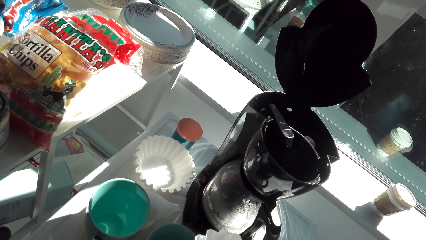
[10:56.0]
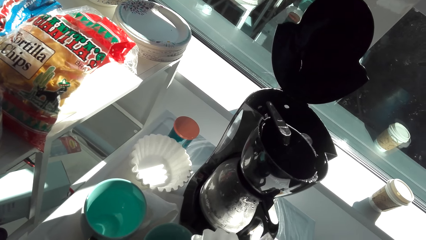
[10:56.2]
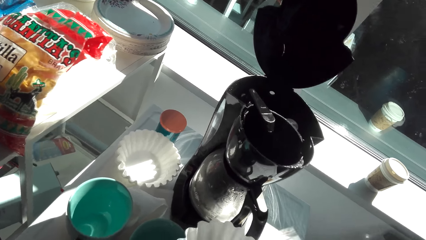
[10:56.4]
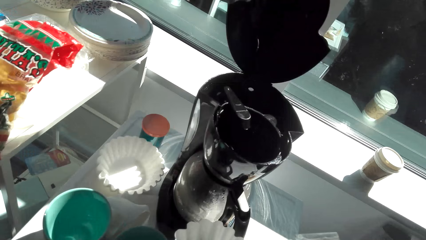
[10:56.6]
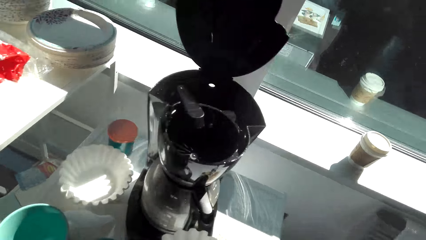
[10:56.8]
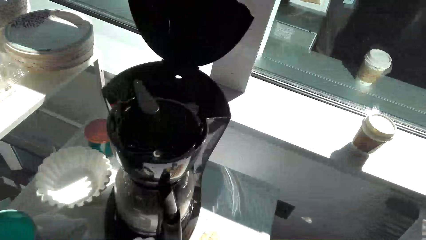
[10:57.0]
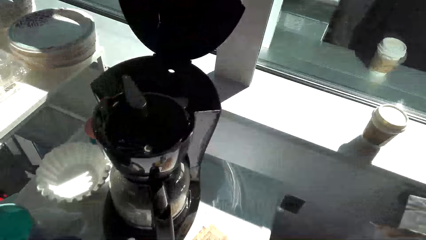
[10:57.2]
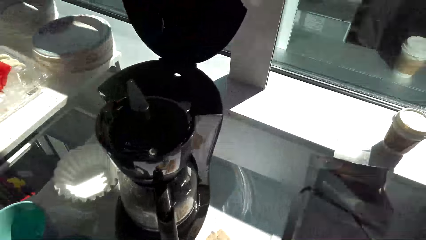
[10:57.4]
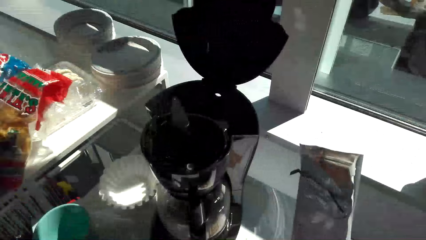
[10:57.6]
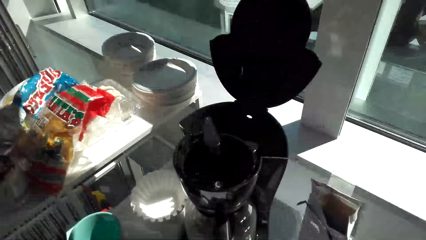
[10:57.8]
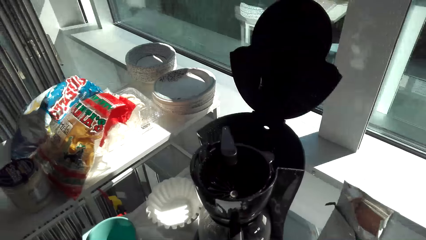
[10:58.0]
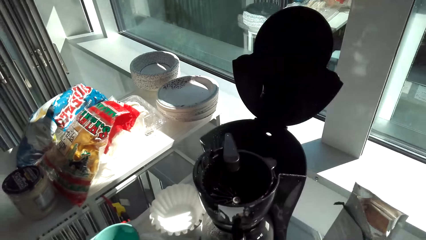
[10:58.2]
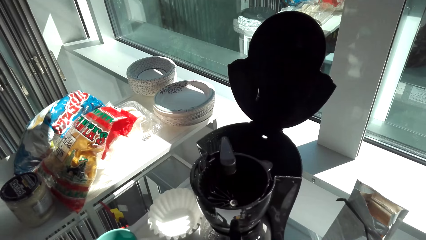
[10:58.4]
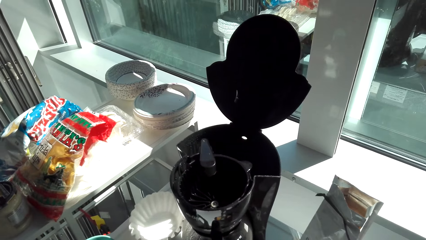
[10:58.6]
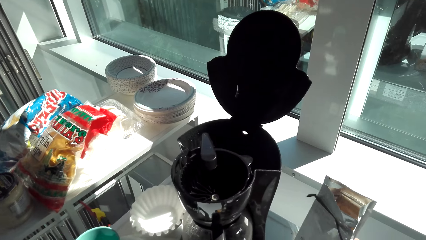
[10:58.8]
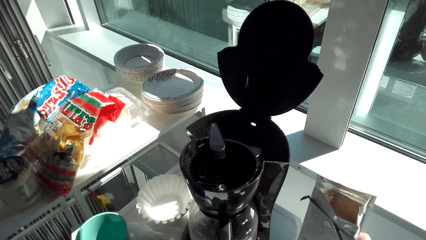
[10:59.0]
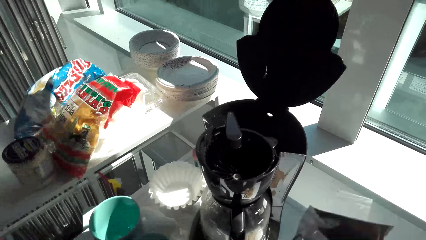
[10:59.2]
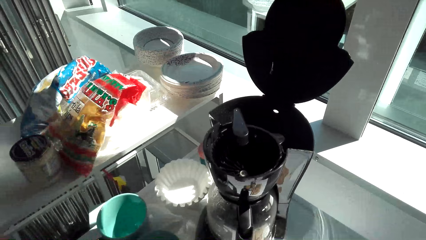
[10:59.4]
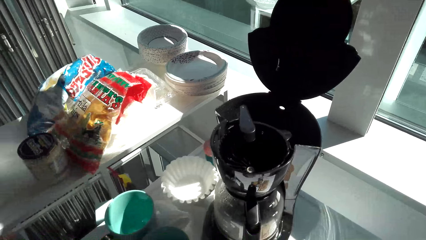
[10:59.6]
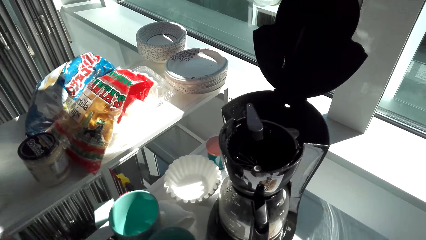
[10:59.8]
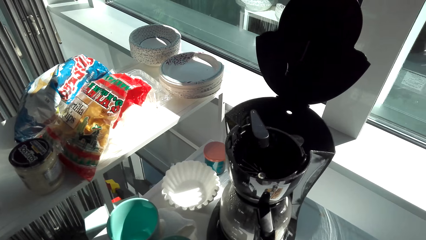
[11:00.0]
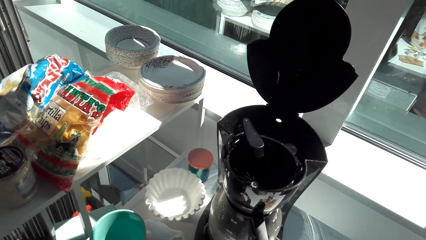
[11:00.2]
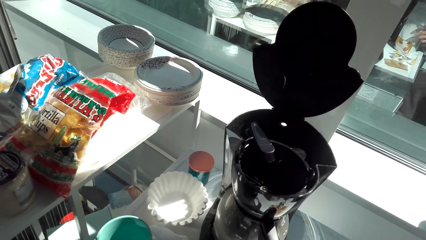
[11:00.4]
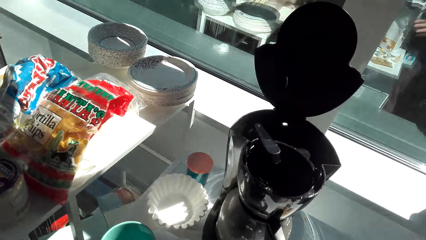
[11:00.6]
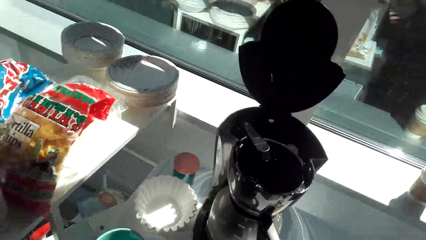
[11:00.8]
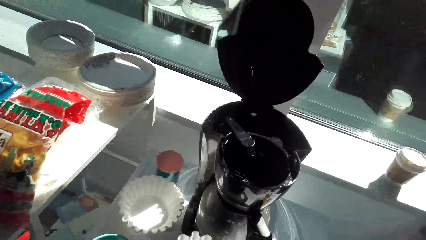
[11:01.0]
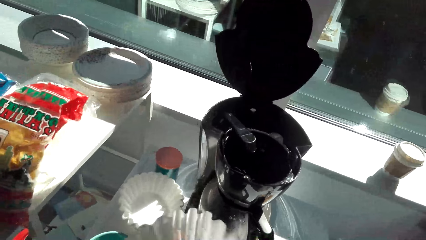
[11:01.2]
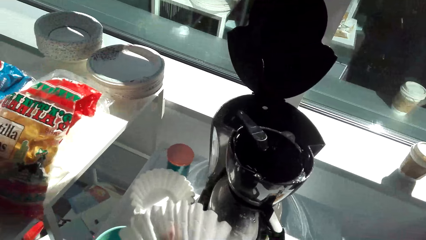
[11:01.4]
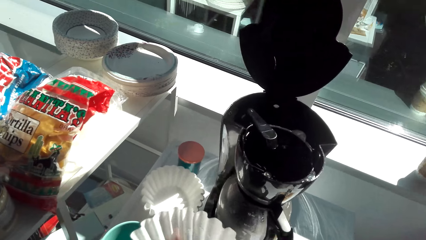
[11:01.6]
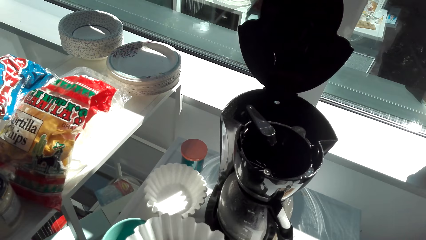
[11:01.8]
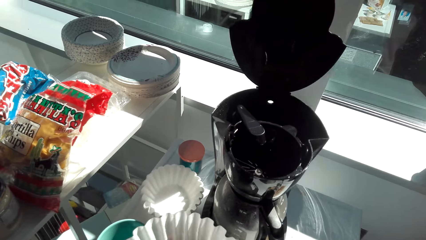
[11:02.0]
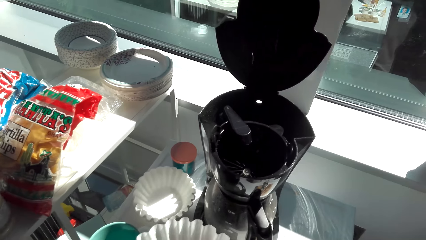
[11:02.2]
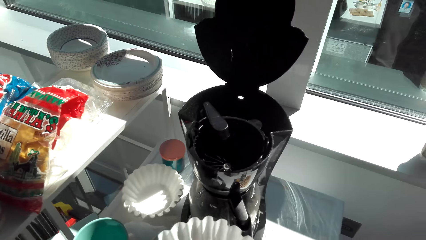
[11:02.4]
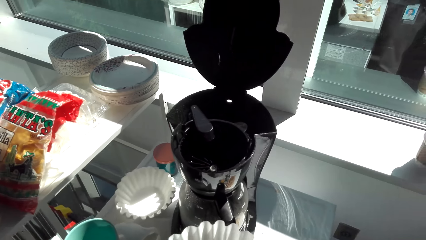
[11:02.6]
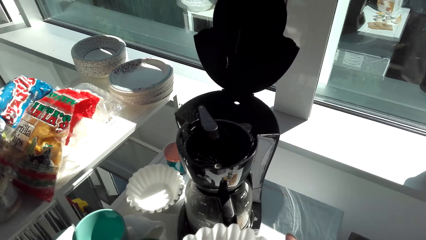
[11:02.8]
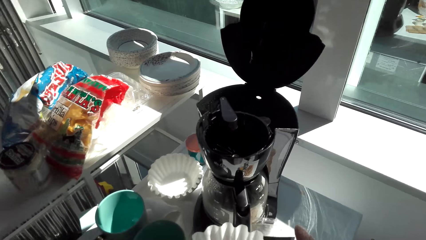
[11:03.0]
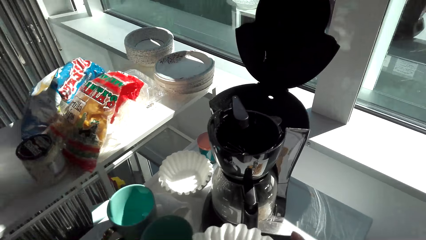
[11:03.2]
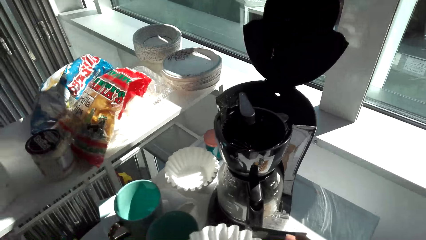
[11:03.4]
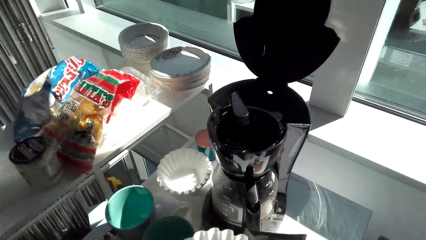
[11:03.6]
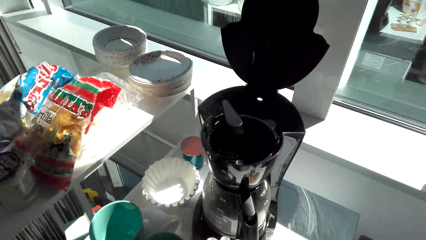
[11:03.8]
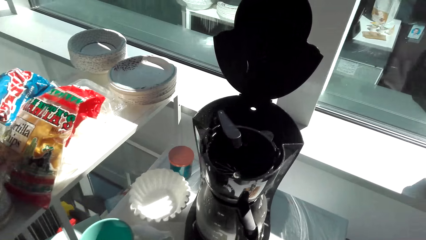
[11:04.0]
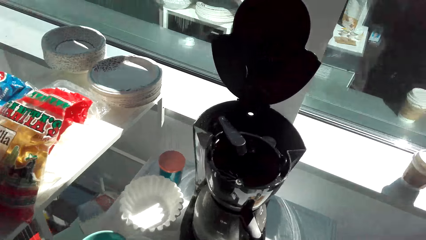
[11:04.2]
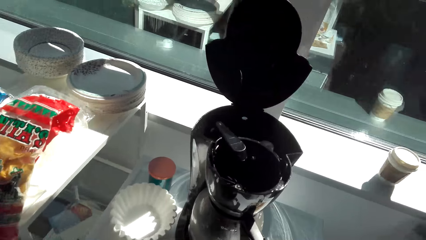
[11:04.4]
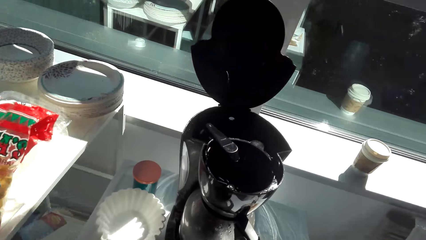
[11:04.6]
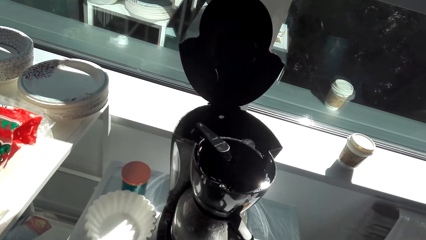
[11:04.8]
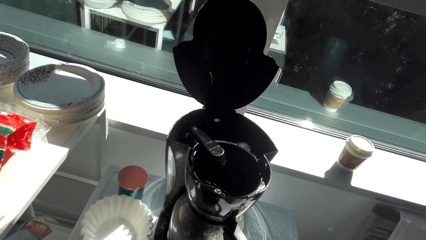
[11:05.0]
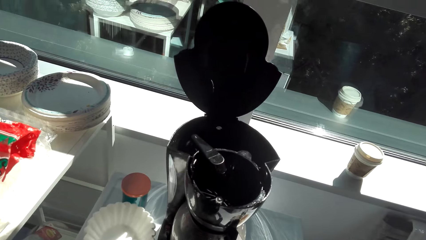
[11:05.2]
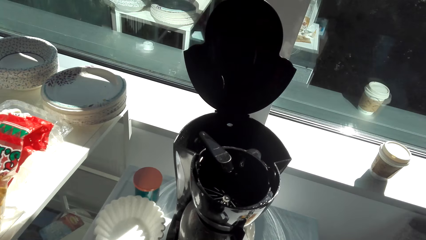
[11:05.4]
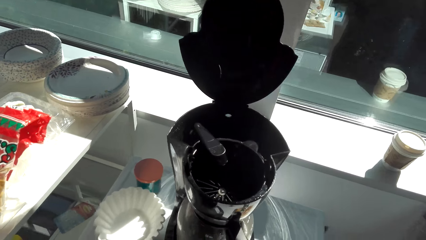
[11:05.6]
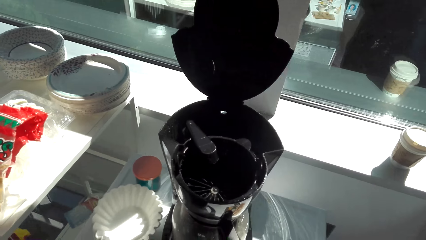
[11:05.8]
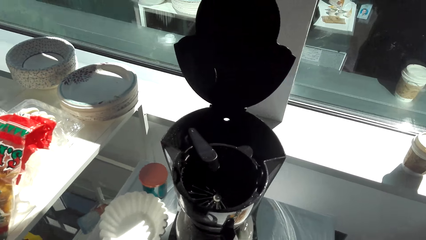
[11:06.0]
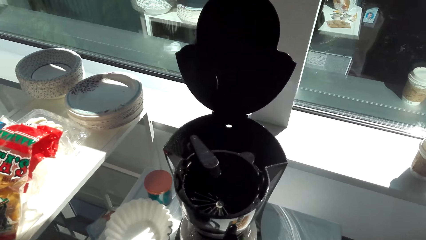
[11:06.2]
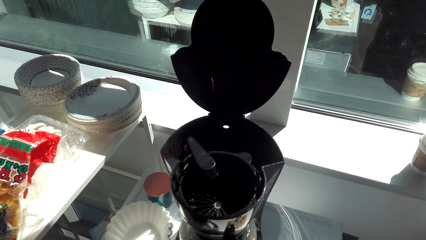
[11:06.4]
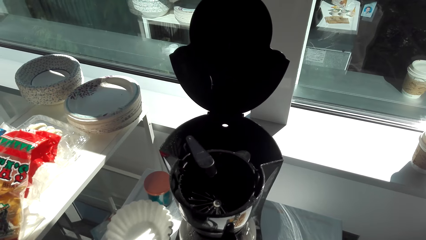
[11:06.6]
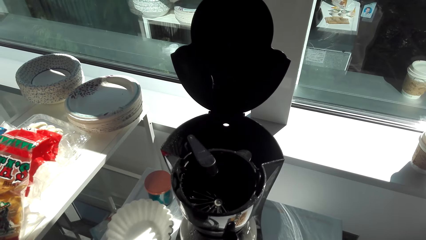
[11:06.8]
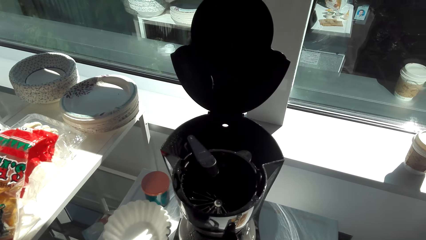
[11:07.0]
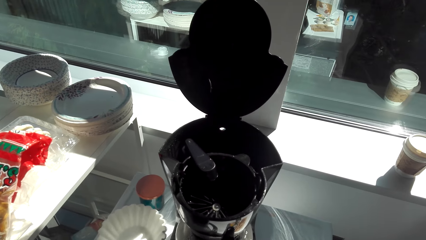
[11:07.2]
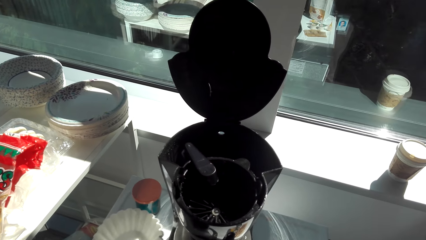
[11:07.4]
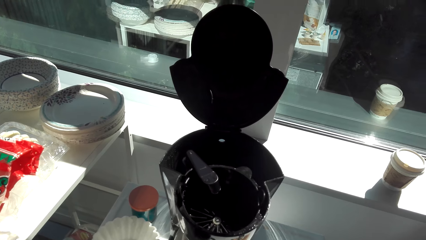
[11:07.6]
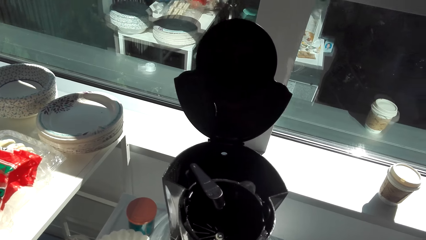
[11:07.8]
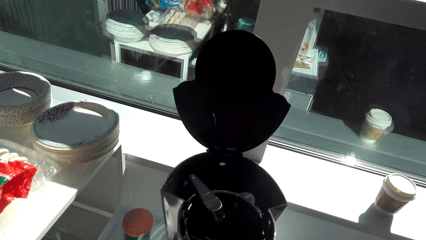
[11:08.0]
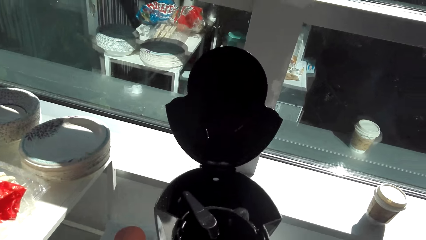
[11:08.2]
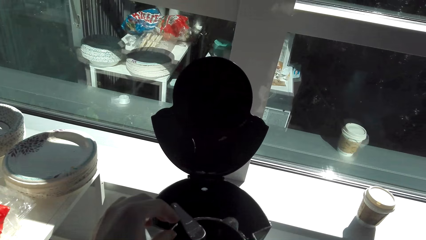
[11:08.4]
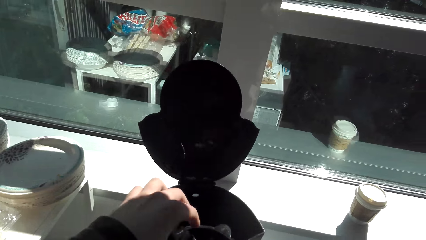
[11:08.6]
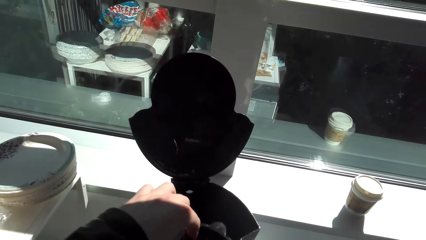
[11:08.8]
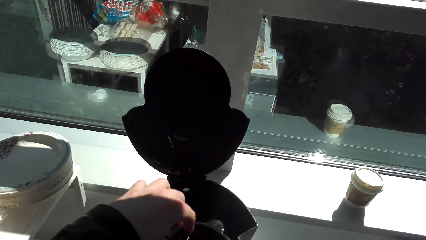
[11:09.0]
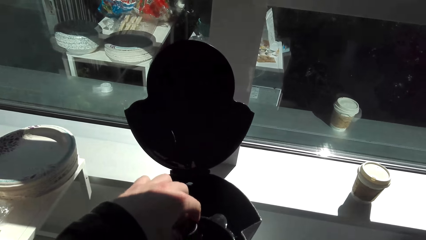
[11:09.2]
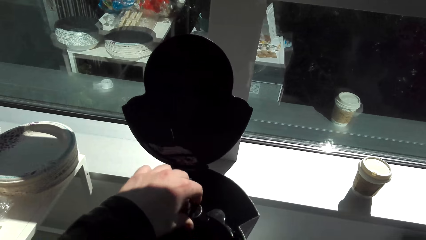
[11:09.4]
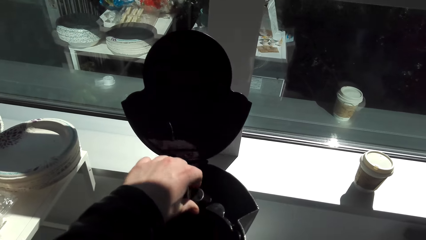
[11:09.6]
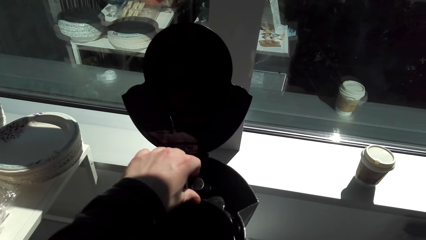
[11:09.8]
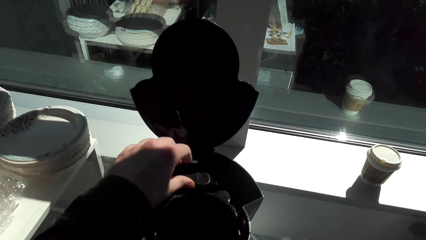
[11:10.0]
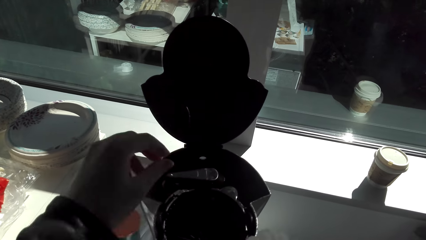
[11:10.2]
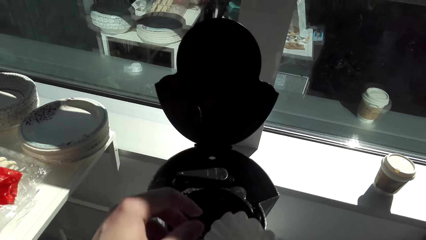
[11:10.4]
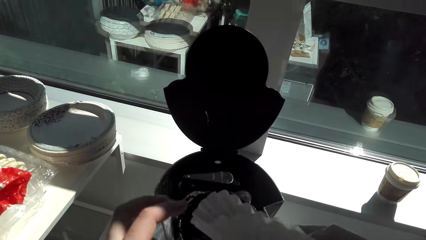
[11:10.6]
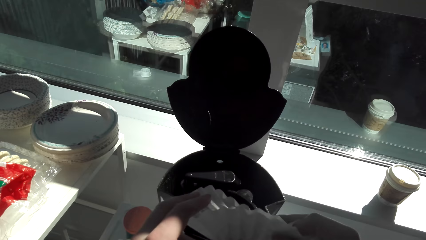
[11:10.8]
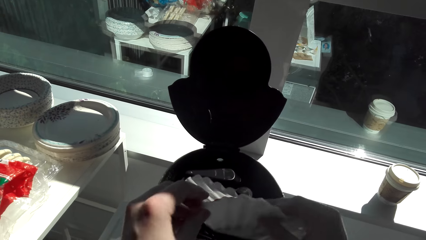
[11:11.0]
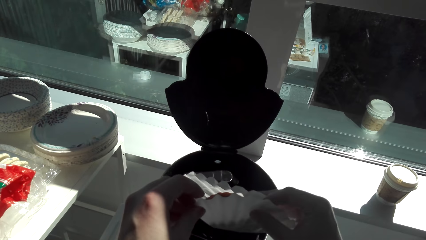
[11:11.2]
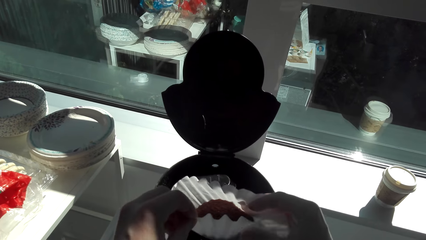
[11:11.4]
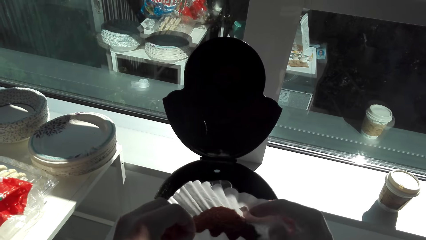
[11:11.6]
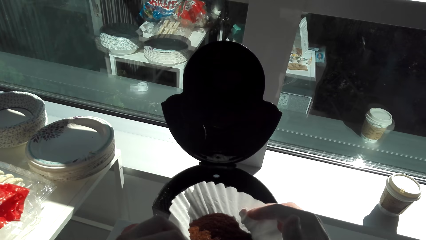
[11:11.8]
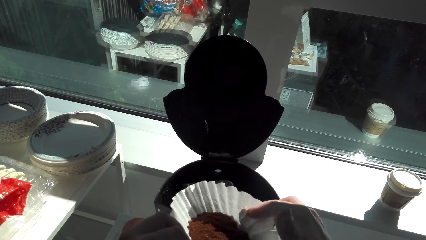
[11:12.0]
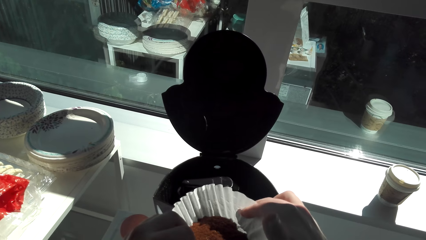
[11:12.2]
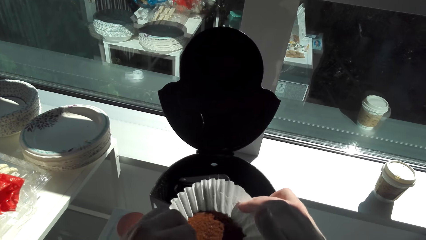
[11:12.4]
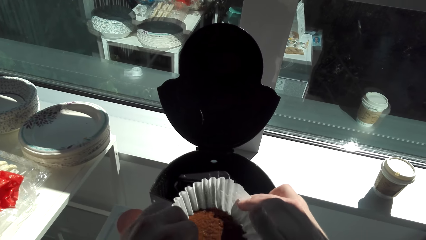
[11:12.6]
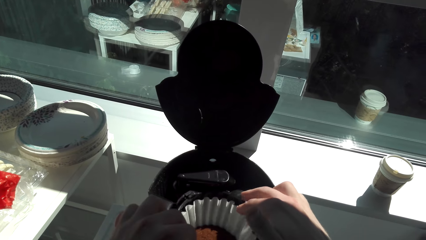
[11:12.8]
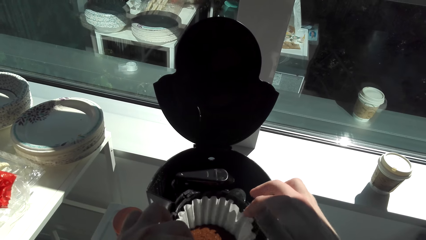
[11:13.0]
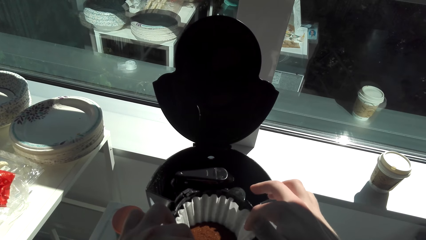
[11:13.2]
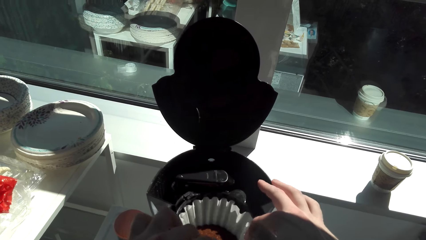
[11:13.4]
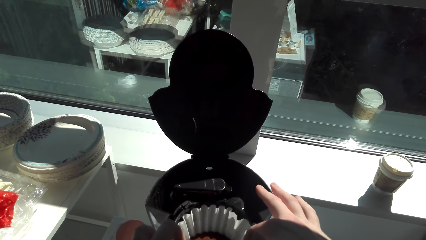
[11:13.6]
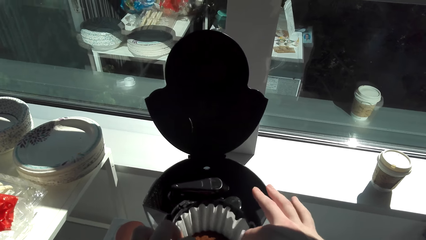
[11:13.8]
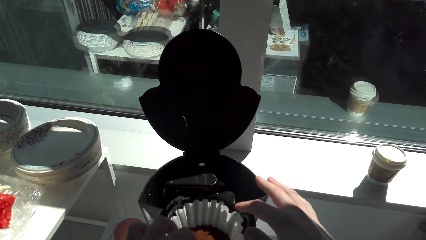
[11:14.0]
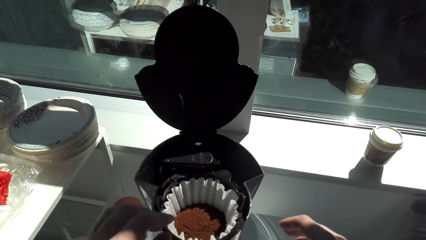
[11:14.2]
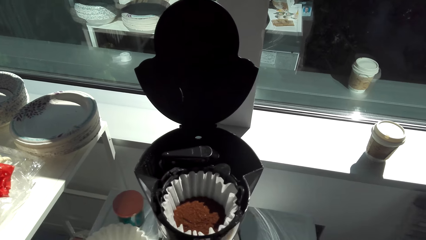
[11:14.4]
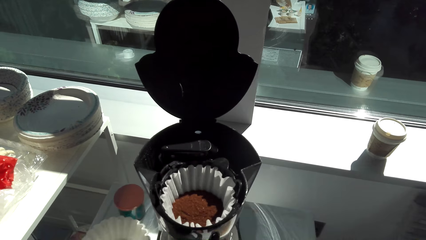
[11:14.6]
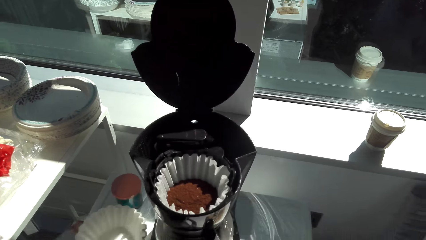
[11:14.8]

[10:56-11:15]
The camera wearer pours the ground coffee in the paper filter. They lift a box. They place the ground coffee on the table aside. They pick up paper. They look at the coffee maker. They open the coffee maker. They adjust the coffee maker. They place the paper filter with ground coffee in the coffee maker.
